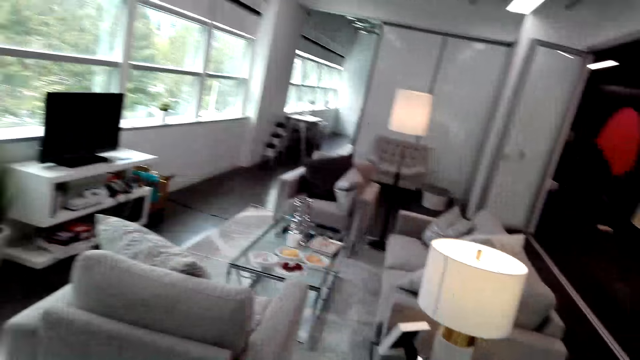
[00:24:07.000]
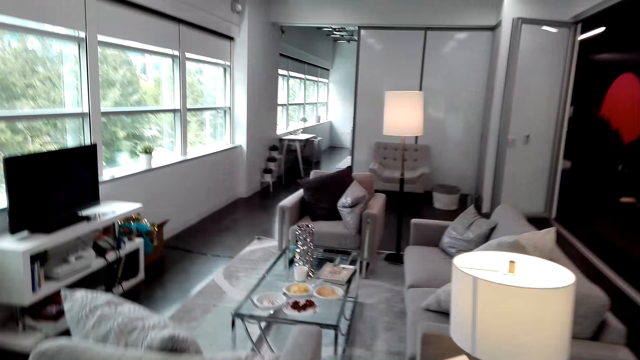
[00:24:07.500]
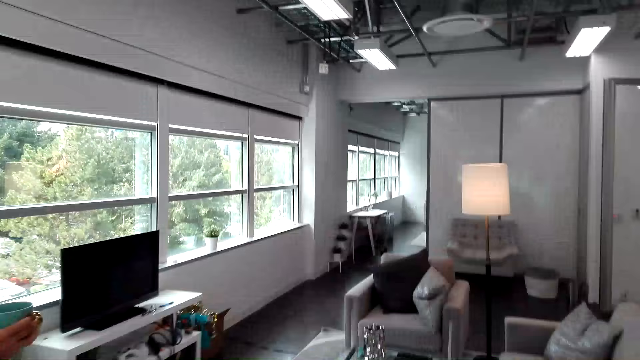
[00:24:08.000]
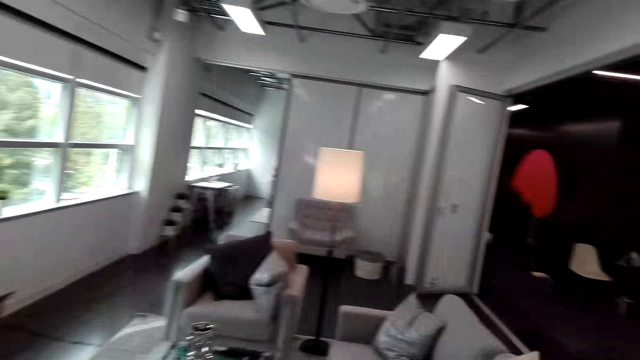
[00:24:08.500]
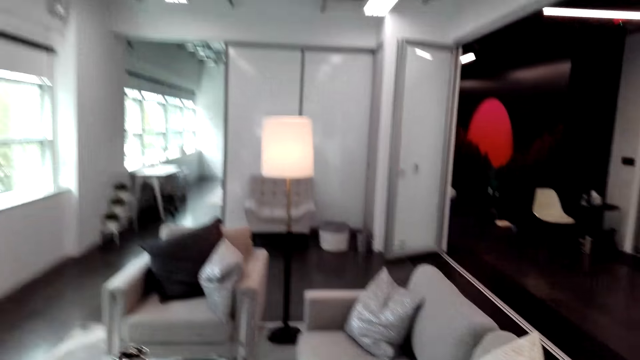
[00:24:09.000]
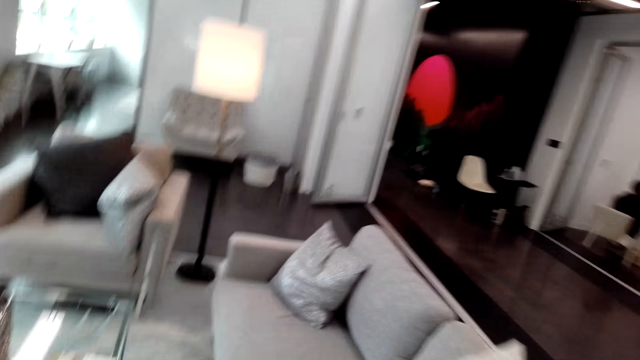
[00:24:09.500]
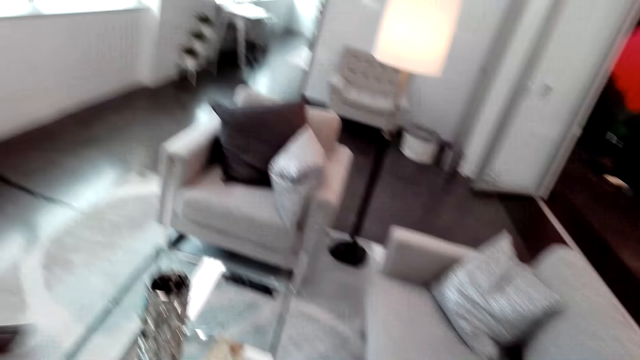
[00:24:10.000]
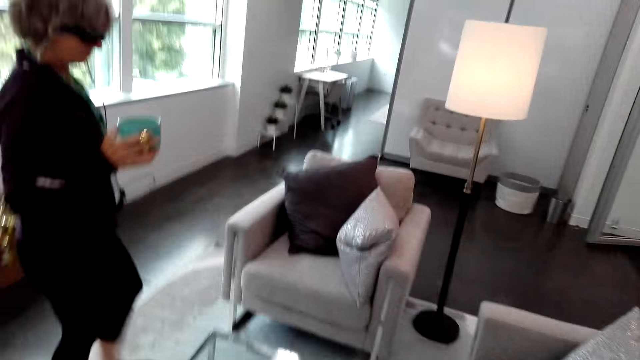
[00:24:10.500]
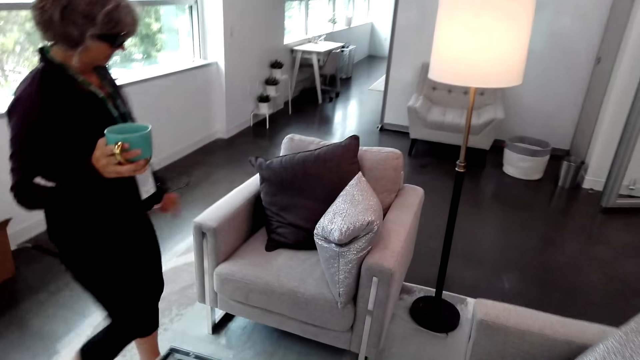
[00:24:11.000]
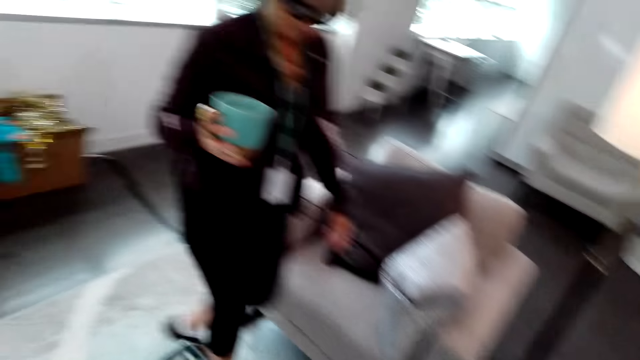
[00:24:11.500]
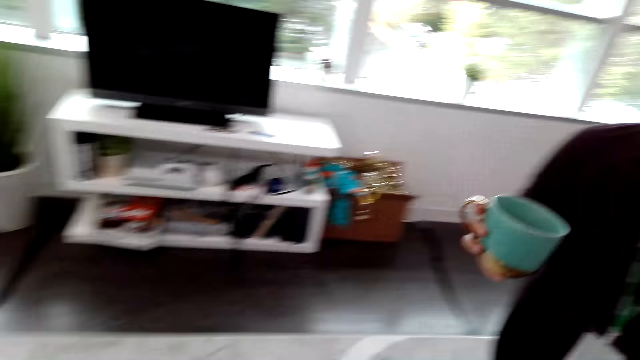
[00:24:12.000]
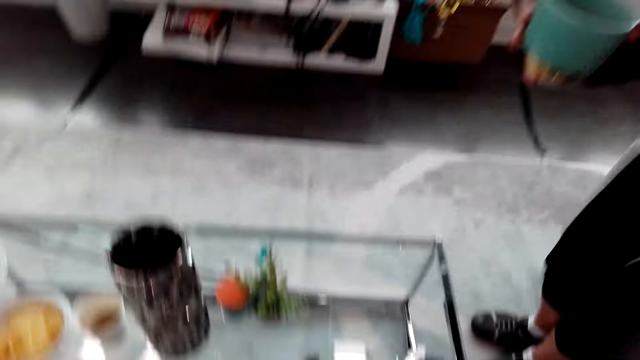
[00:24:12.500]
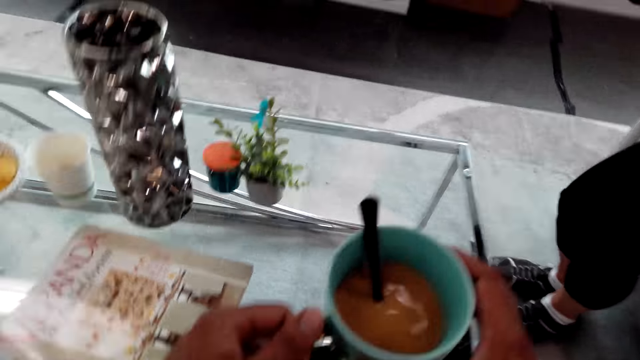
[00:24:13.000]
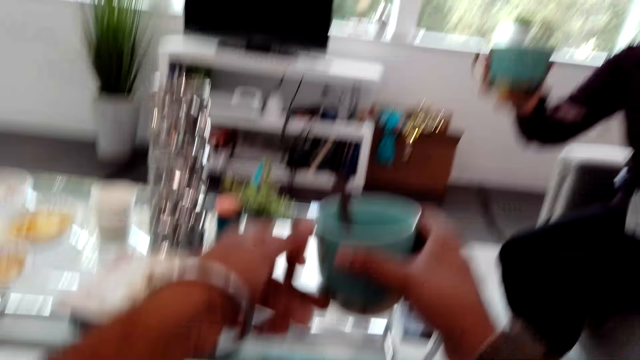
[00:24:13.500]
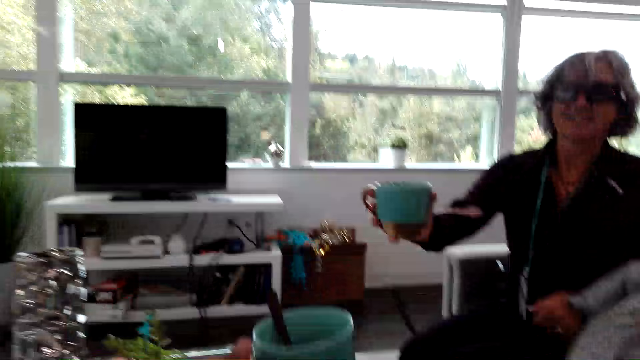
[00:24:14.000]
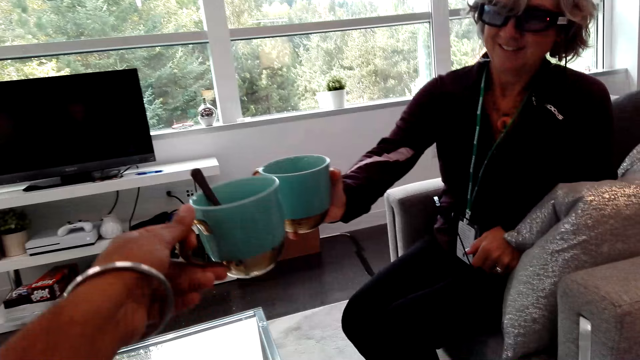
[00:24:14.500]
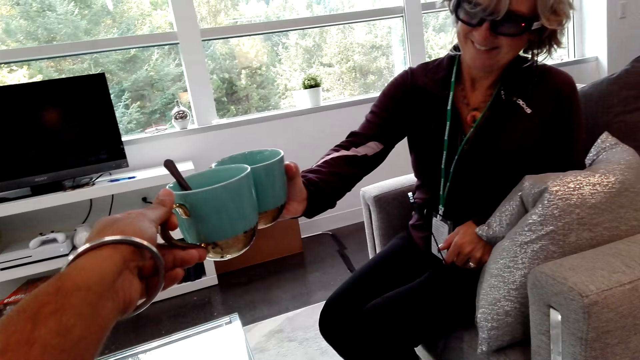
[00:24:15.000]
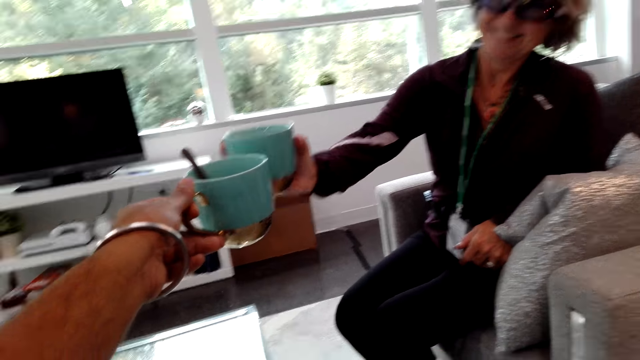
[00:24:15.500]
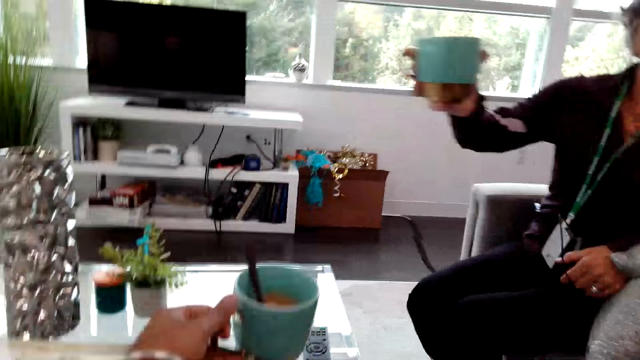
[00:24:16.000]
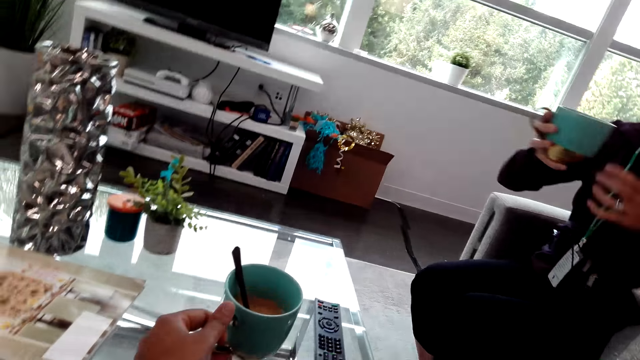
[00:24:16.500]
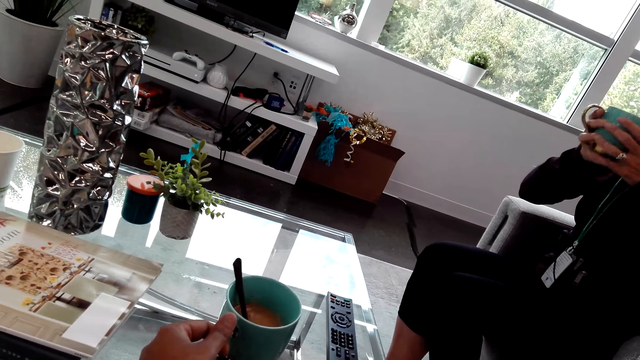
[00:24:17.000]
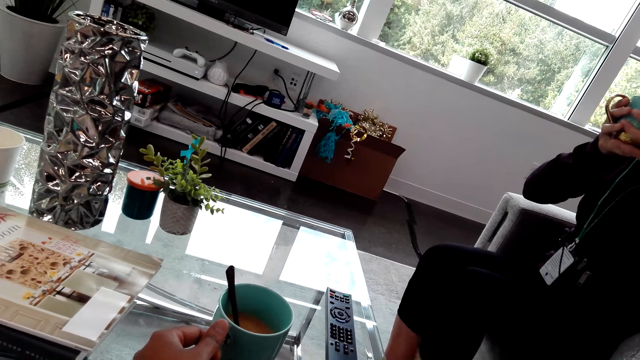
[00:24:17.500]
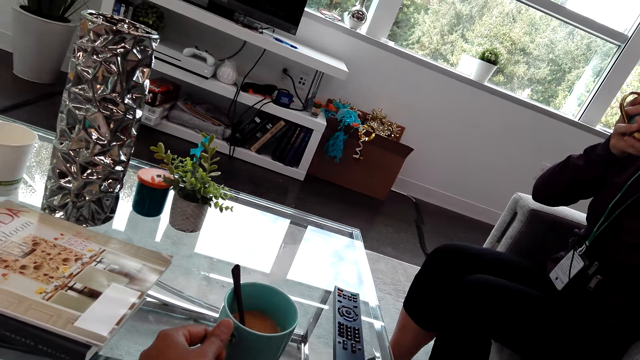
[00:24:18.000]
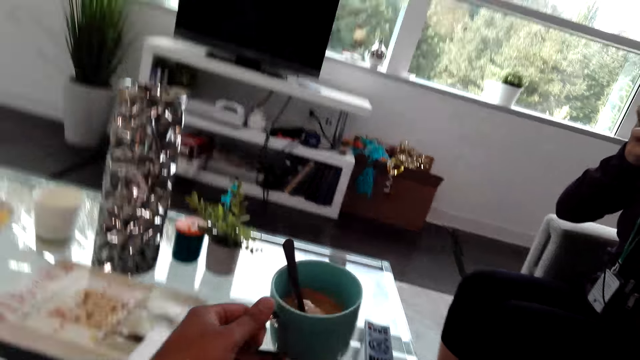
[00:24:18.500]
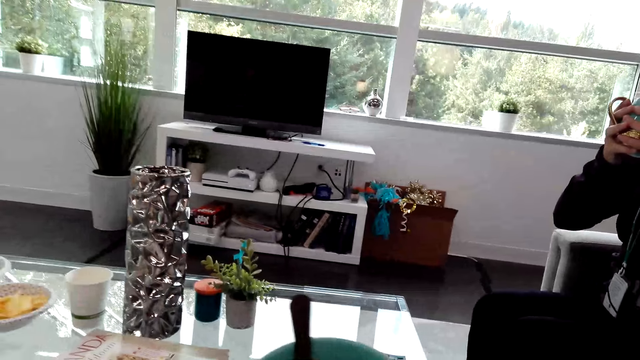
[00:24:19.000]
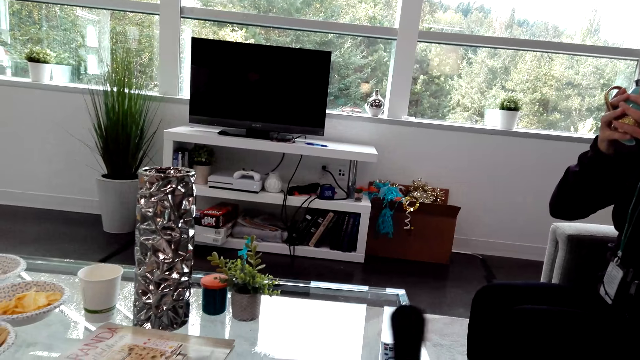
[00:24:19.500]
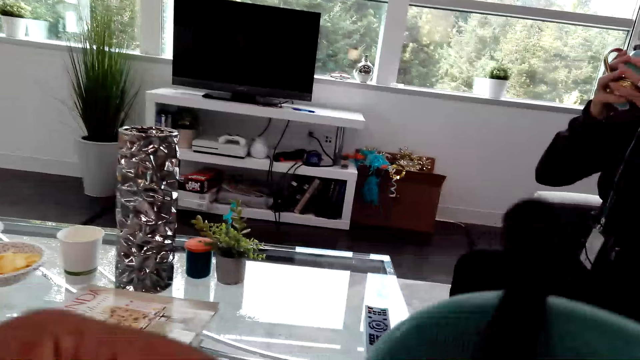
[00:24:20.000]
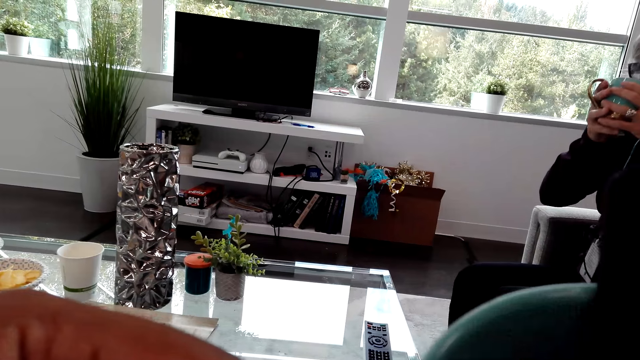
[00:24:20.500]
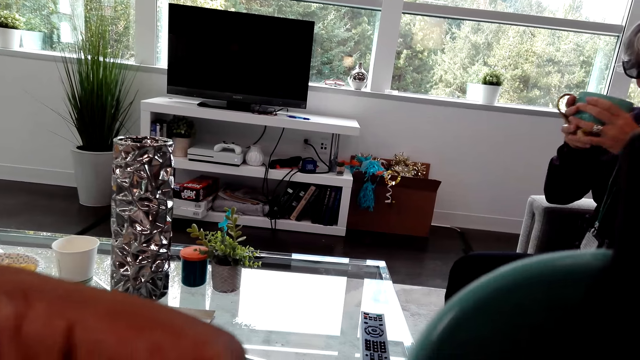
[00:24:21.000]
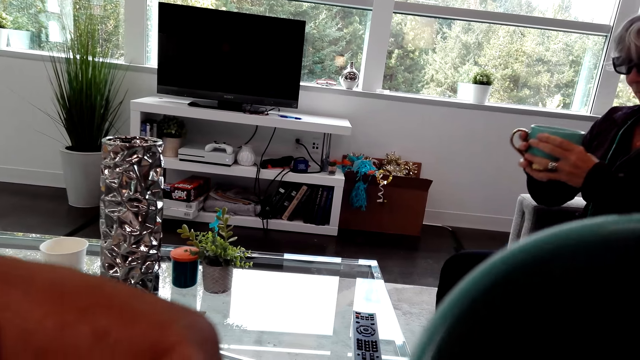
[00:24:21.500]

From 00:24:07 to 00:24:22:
The camera wearer walks around the apartment. They sit on the sofa. They toast the mug with a lady. They stare at the coffee. They place the mug on the table. They drink the coffee from the mug.

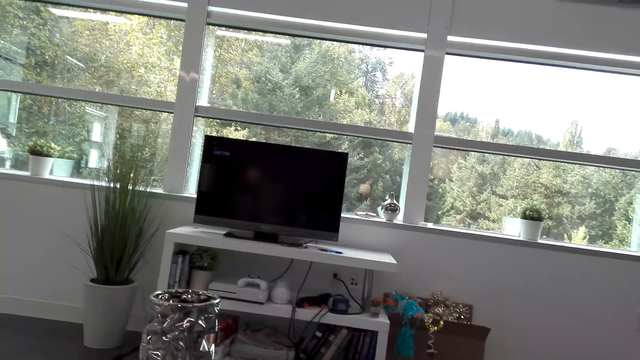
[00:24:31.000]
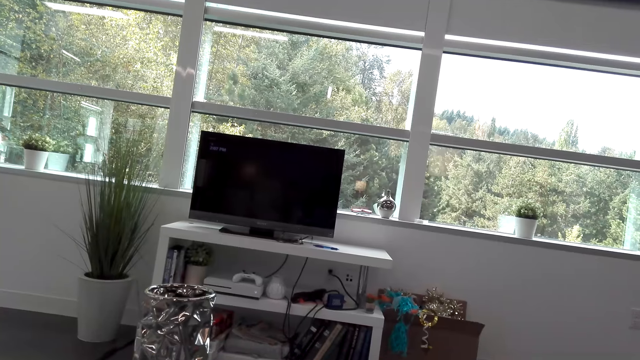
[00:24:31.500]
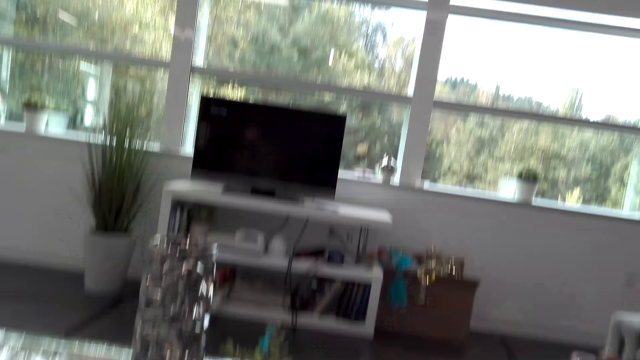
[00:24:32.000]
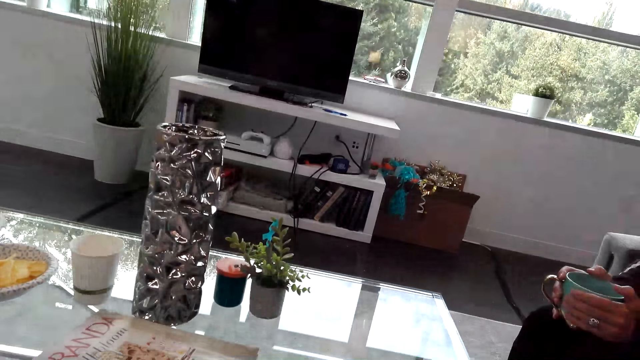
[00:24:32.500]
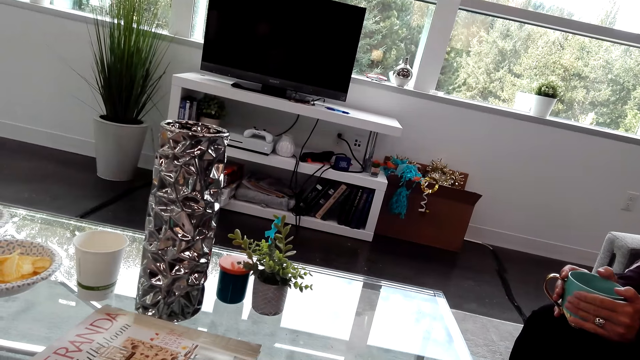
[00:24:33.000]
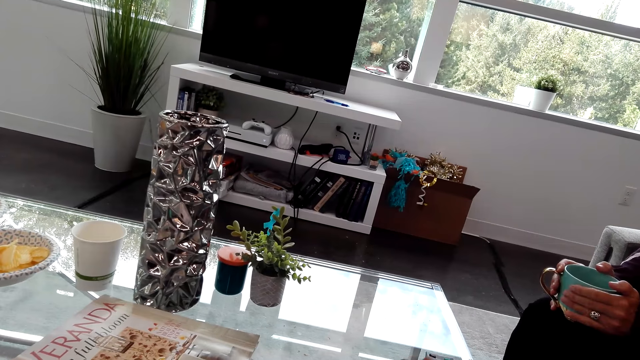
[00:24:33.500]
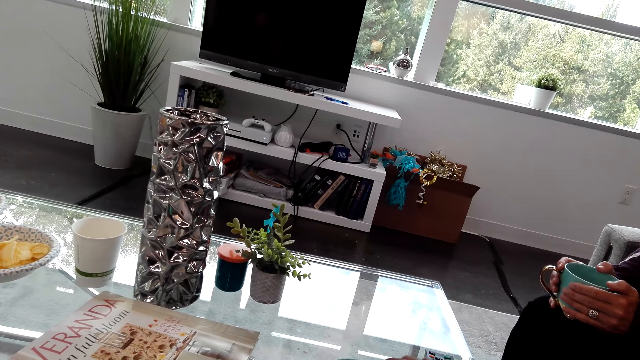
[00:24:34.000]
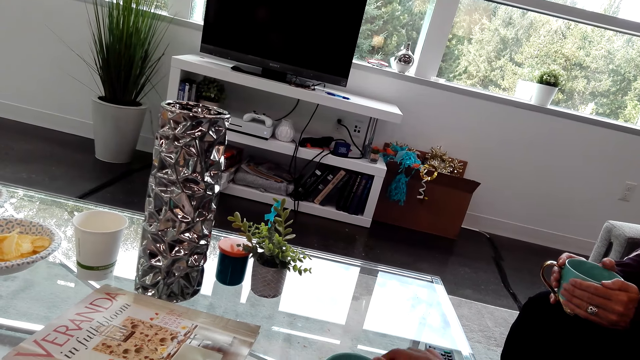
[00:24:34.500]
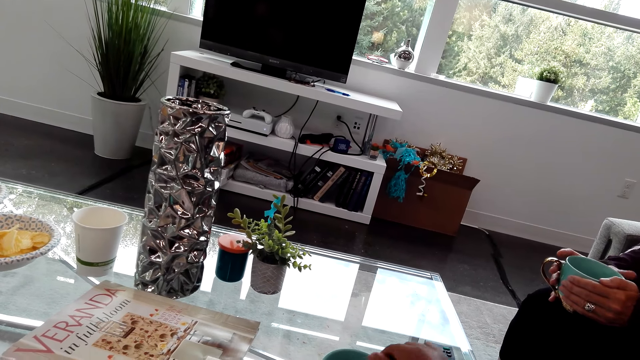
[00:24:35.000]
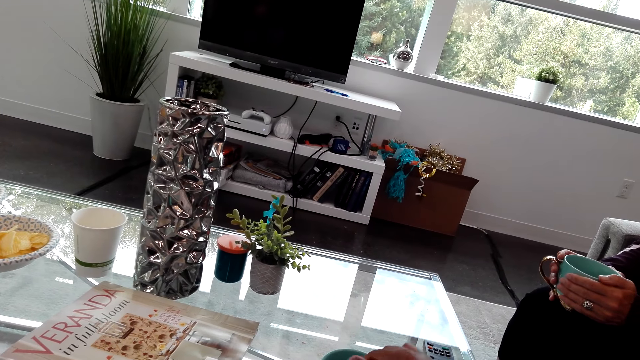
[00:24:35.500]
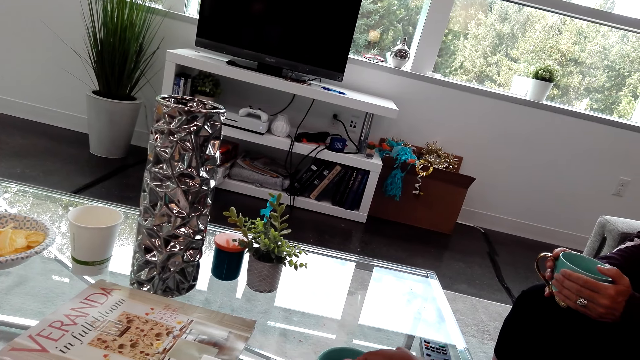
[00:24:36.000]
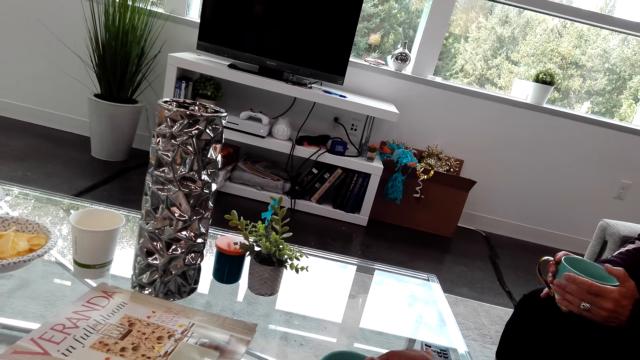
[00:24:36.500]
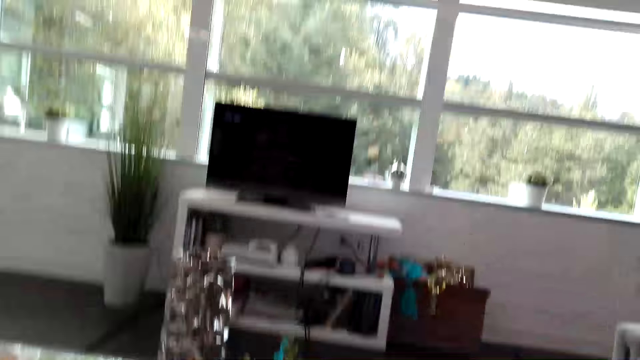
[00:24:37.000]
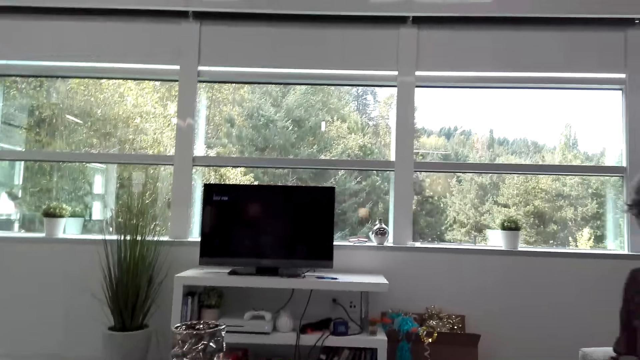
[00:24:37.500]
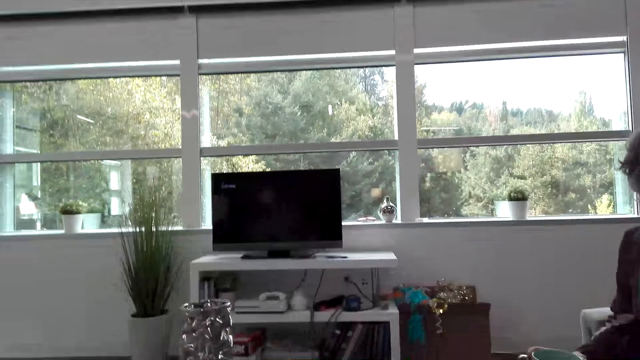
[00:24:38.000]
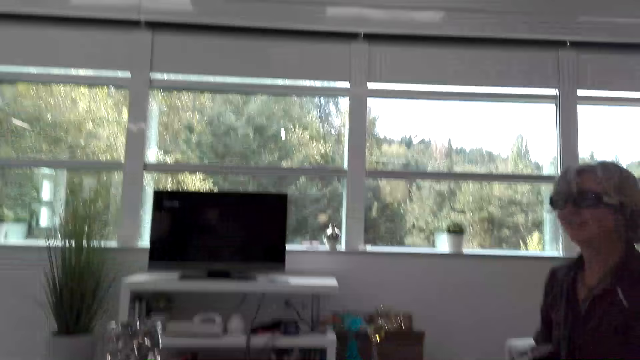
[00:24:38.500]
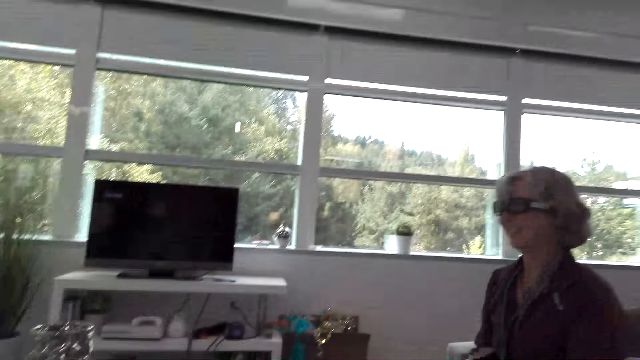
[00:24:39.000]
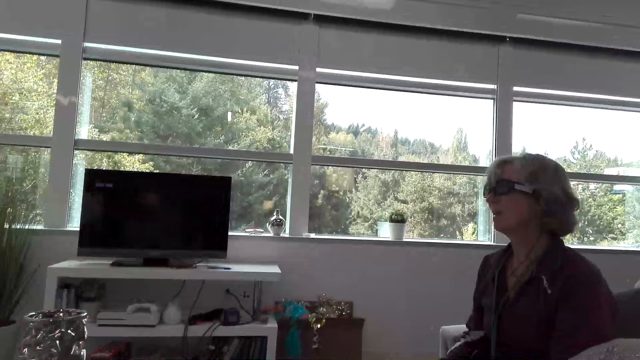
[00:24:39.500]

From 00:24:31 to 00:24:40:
The camera wearer stirs the coffee in the mug. They interact with a lady.
